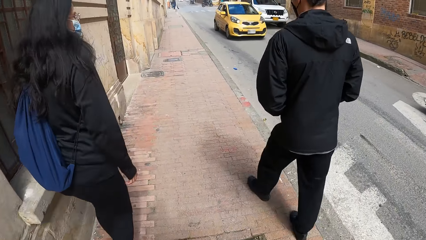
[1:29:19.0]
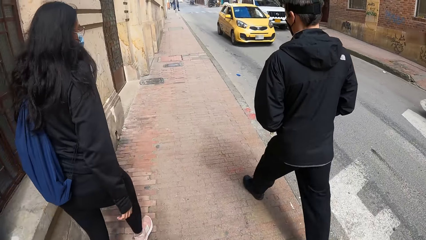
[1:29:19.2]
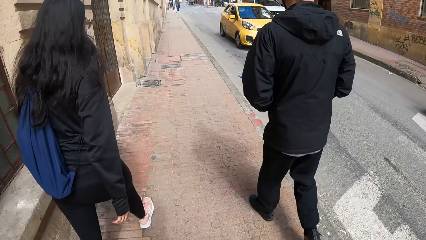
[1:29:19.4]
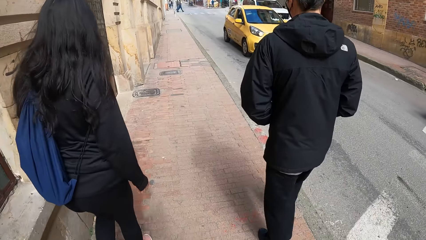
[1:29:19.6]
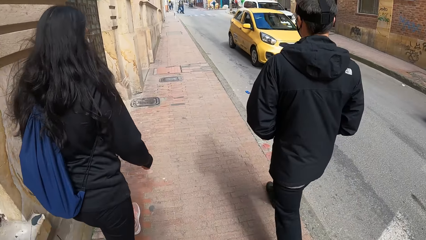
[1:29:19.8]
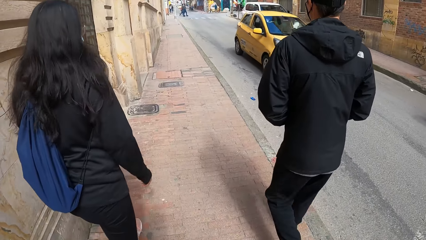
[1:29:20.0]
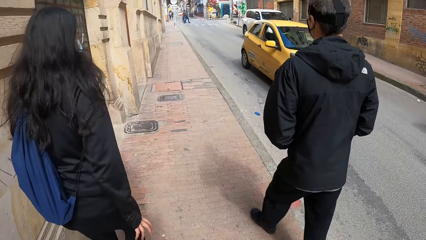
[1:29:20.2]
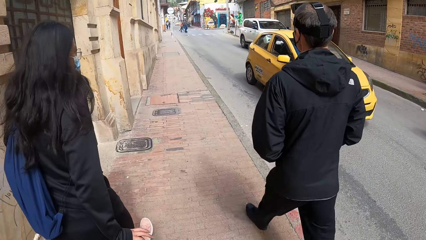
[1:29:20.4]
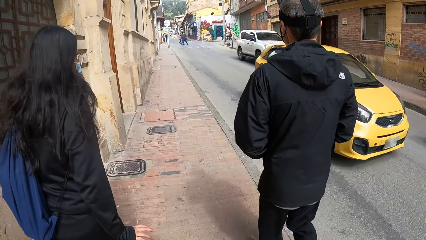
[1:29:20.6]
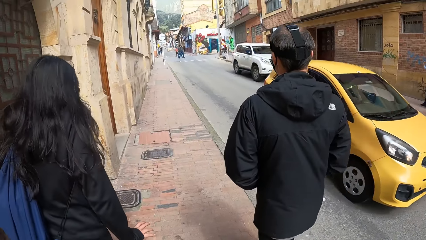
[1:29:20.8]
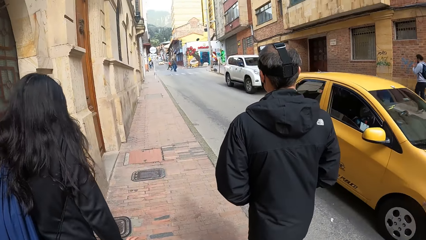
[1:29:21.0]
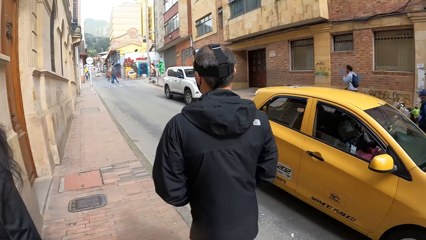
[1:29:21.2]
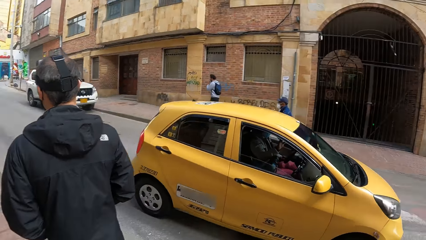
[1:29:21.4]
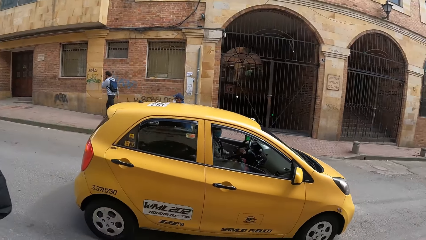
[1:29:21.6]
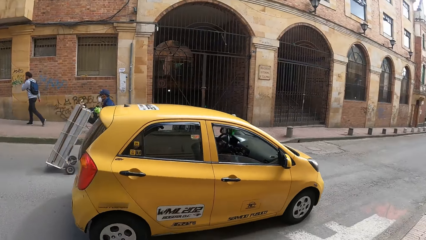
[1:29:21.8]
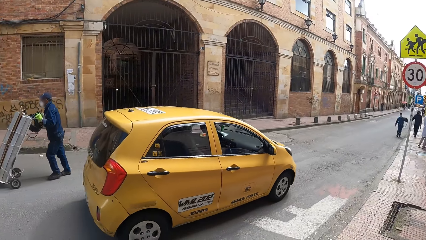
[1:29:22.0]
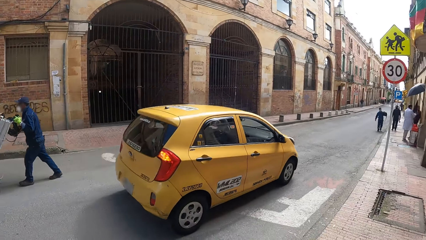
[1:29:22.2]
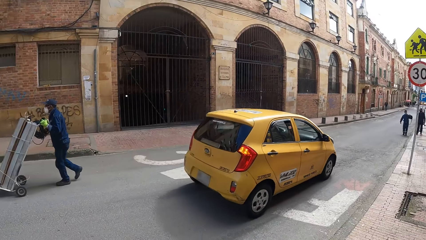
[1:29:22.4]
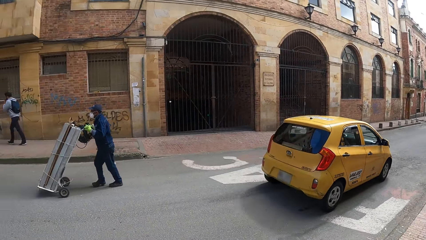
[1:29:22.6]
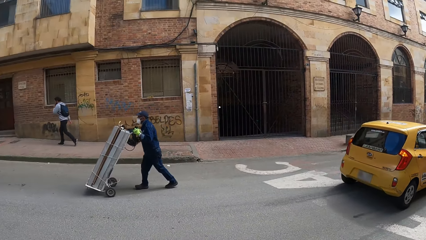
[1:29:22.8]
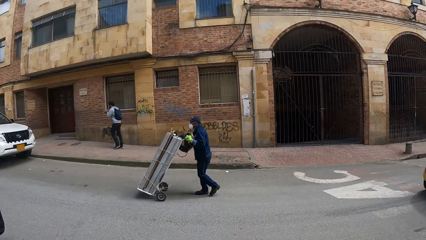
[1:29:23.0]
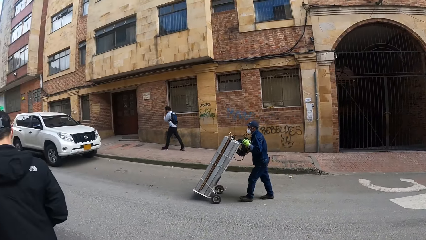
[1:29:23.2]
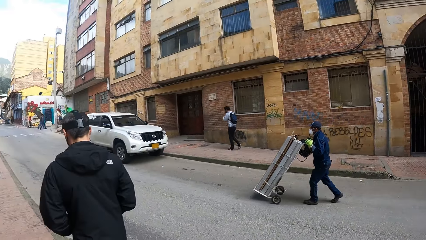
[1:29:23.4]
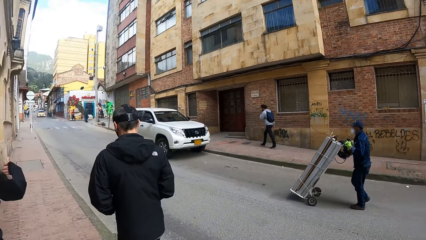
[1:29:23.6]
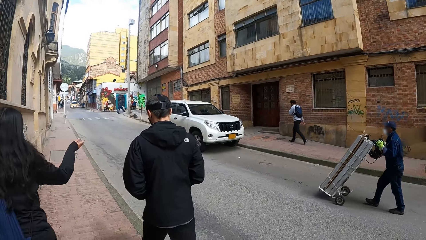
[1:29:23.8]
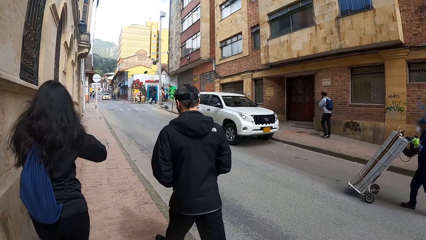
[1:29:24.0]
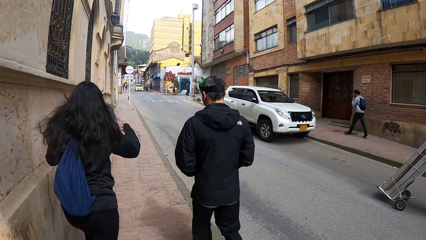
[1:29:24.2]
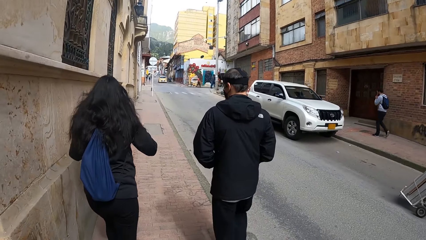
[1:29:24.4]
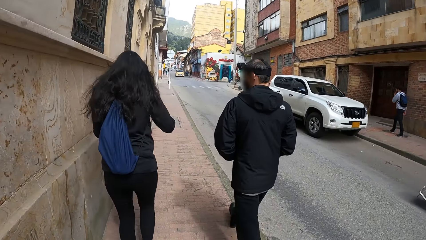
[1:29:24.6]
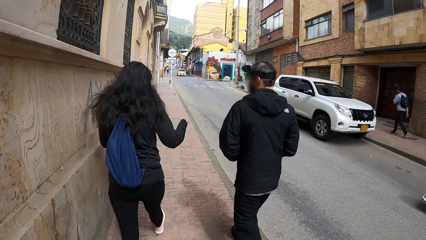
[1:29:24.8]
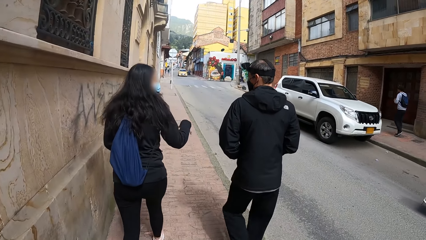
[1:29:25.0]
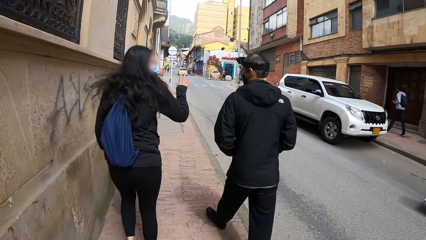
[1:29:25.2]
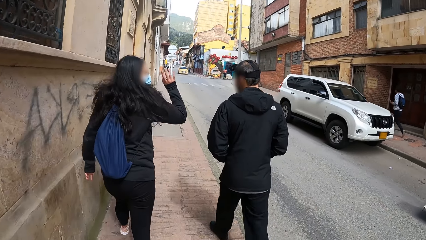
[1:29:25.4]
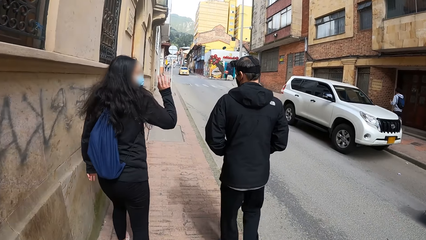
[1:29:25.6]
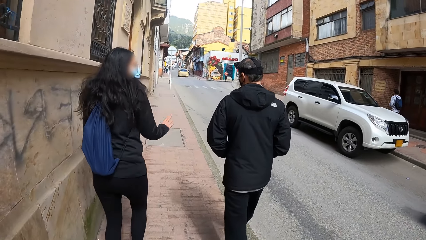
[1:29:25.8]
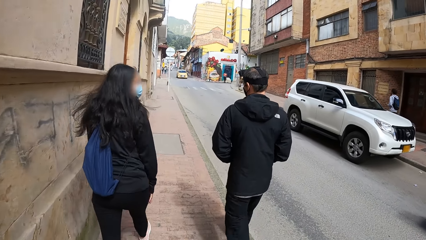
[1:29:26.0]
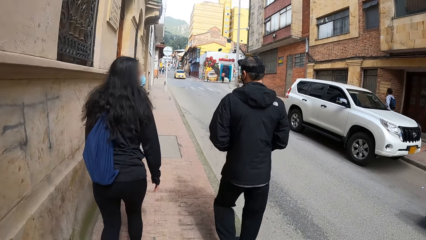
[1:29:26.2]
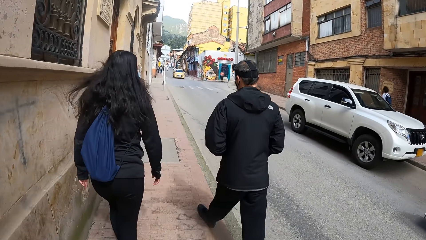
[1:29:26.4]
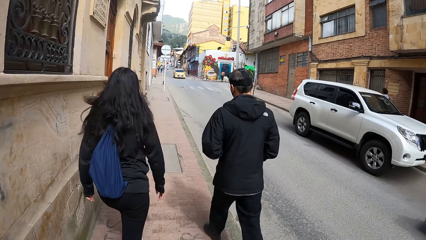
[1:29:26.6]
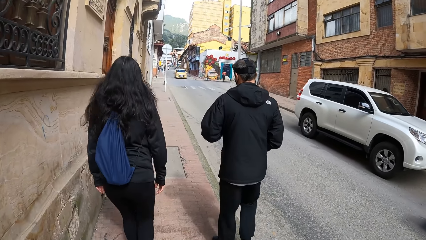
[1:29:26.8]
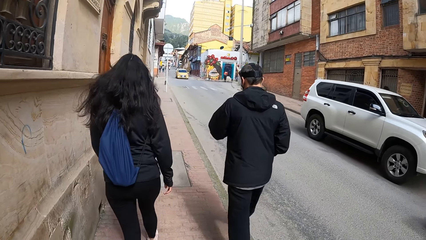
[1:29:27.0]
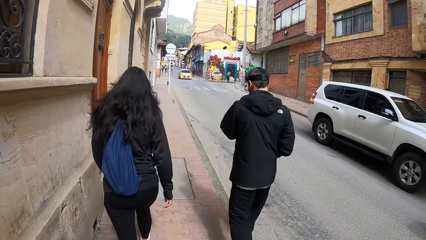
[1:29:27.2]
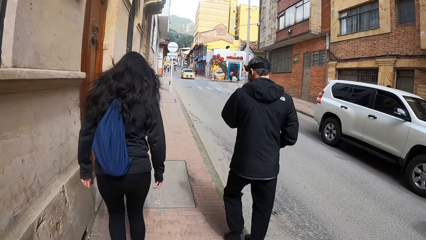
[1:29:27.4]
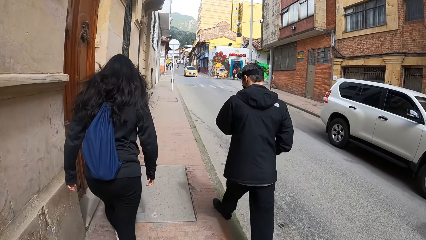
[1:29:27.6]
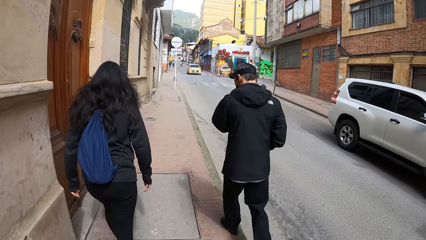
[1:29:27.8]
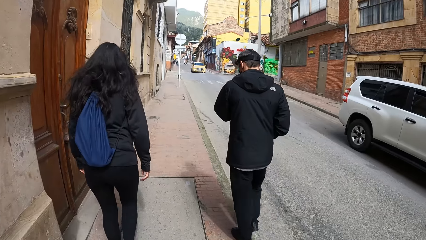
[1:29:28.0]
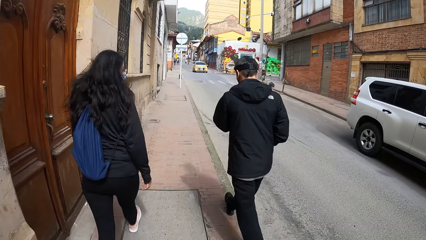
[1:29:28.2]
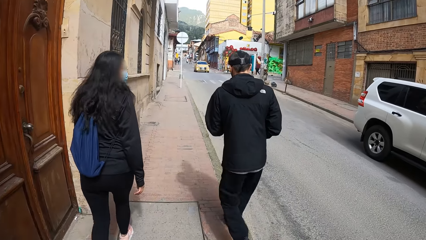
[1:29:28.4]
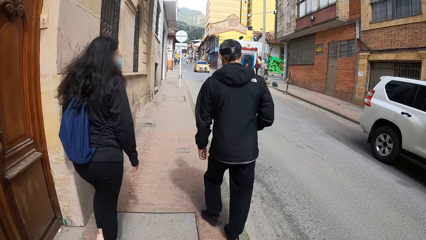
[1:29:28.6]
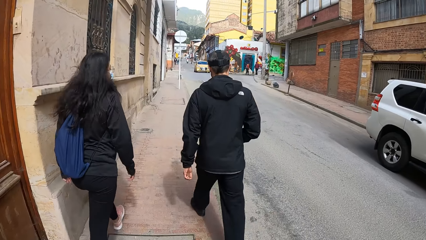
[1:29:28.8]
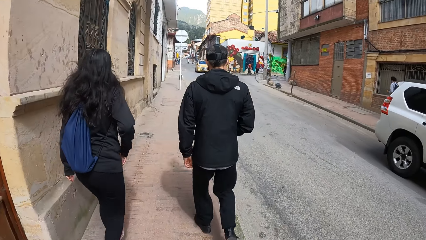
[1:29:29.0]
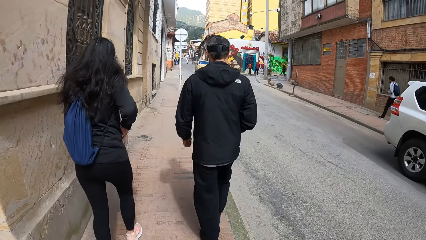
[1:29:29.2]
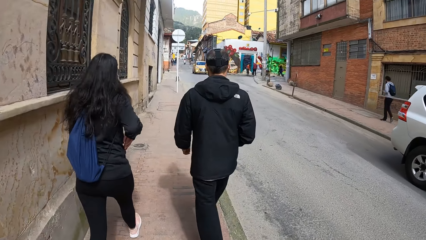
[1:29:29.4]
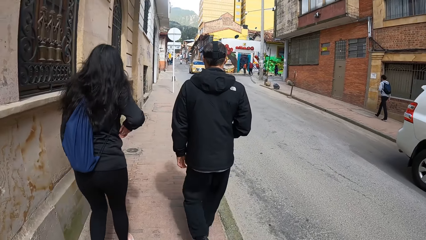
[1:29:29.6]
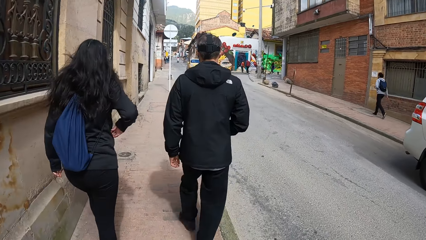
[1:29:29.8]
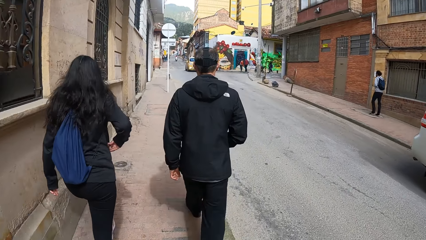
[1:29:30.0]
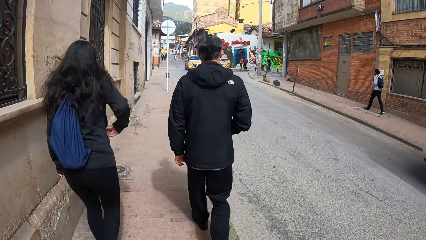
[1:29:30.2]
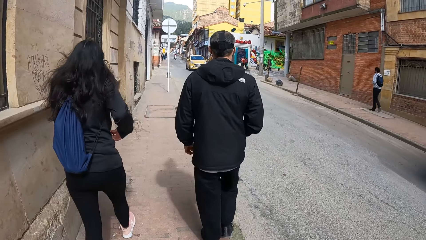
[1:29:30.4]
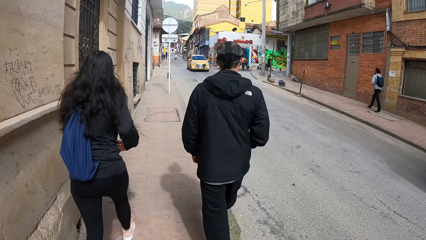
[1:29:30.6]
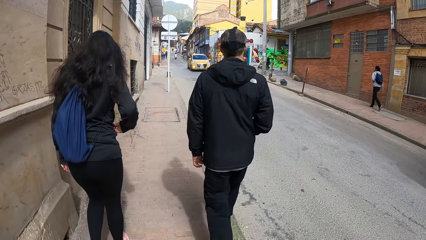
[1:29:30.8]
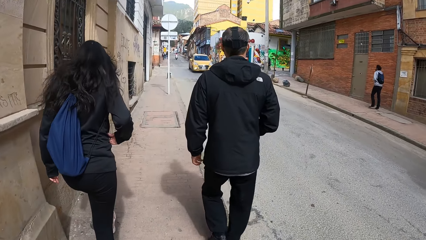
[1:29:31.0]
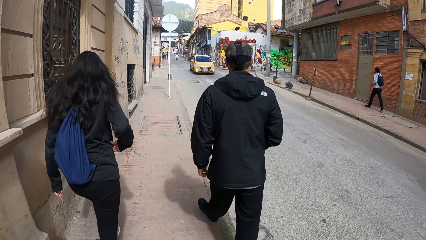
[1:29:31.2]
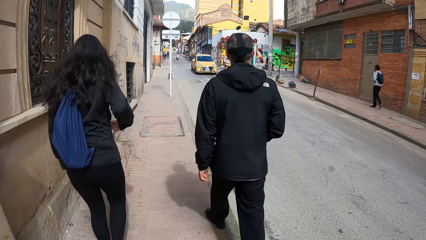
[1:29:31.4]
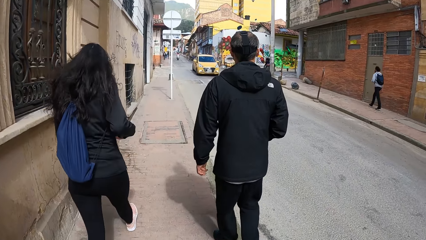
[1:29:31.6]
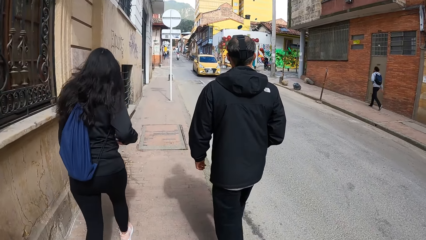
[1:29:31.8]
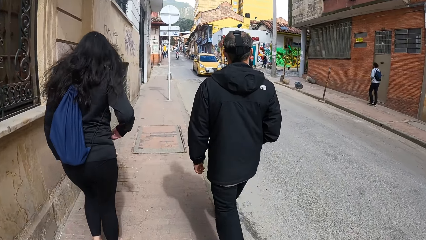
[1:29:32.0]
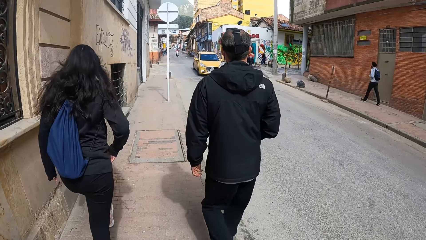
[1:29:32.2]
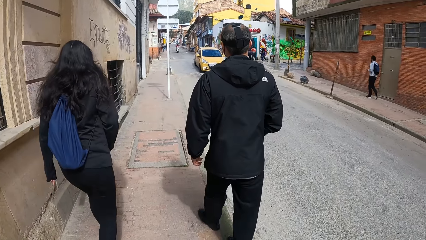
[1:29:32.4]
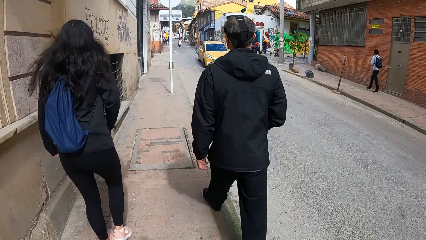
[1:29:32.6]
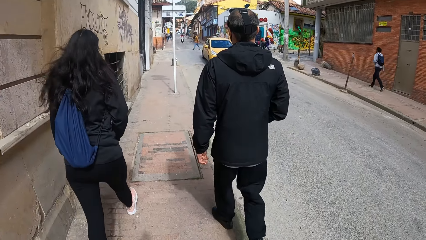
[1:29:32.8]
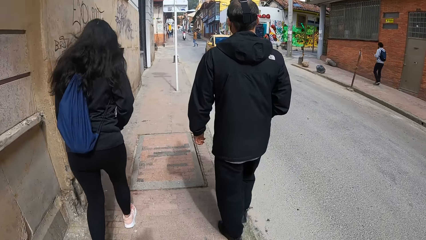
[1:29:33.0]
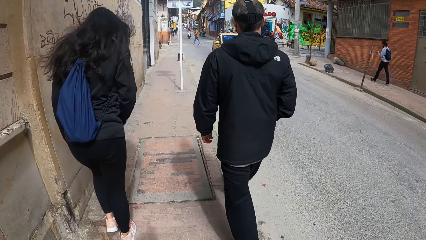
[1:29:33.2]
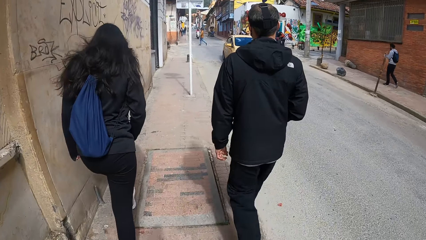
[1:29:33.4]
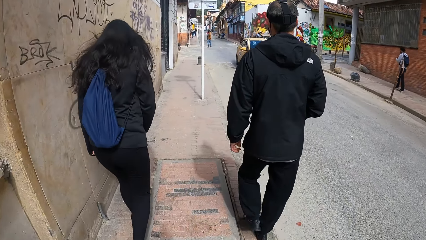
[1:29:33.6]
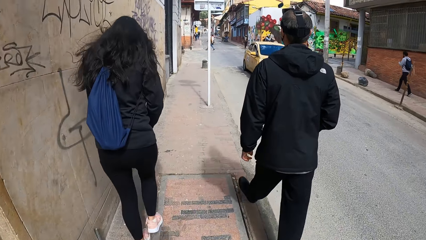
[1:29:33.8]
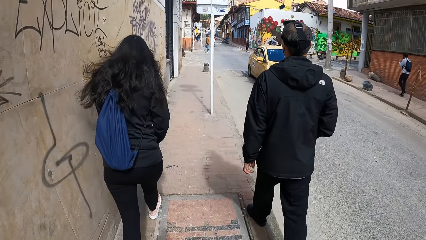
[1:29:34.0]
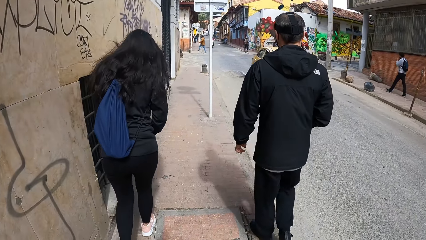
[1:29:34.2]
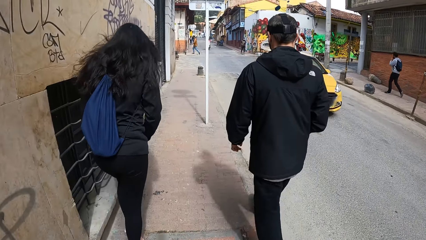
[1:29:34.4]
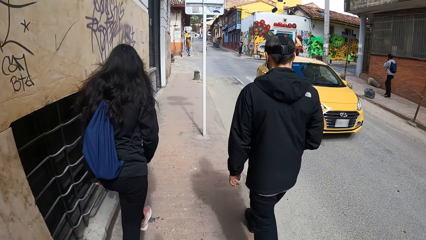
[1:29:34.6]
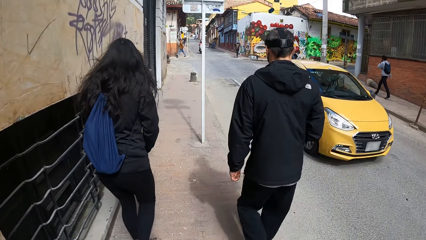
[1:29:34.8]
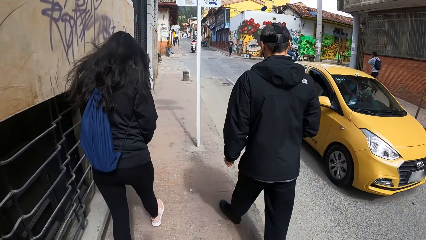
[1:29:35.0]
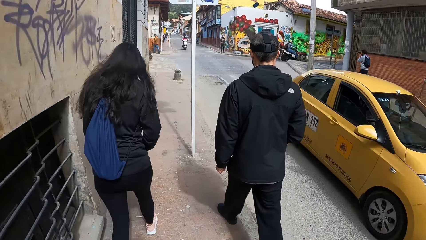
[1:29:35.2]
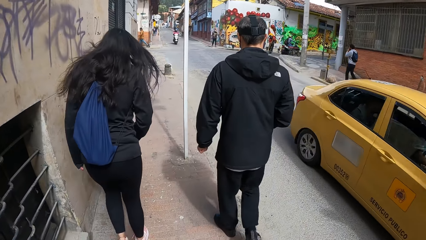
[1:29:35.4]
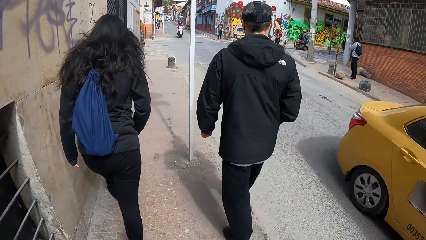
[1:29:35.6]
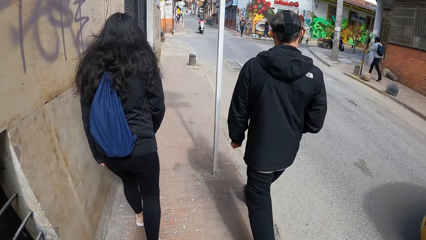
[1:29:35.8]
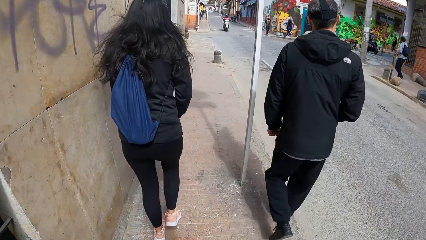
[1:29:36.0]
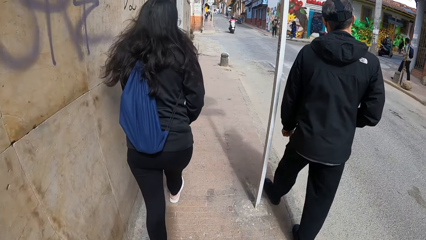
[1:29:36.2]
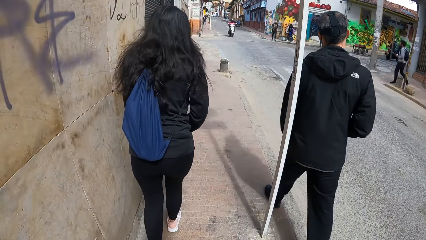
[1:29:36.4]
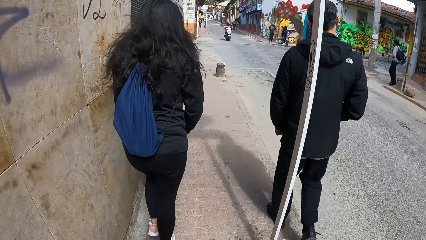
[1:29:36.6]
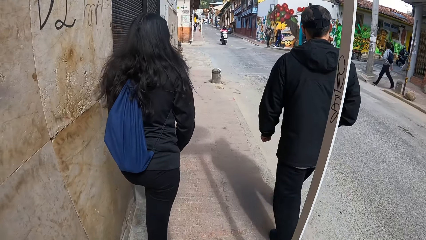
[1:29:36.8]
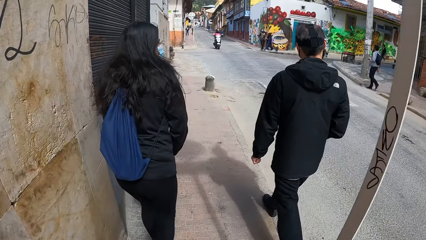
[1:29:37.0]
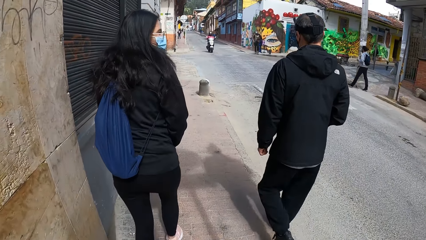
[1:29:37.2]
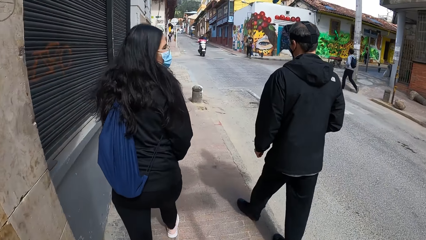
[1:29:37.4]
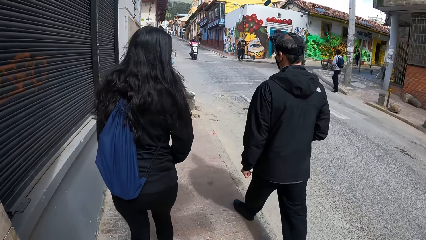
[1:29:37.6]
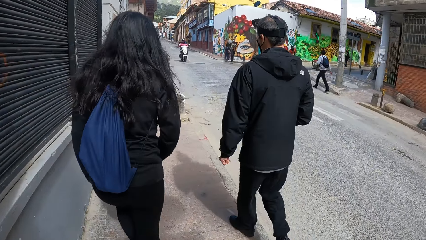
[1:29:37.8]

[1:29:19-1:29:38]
A car drives past the camera wearer. They look around. A woman moves a hand. The woman walks around. The camera wearer walks along the road. A car drives past them.
